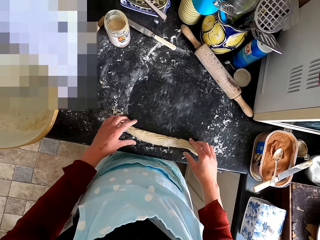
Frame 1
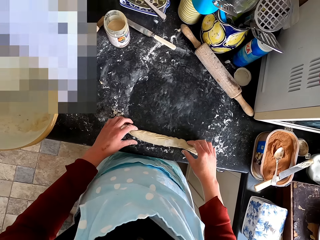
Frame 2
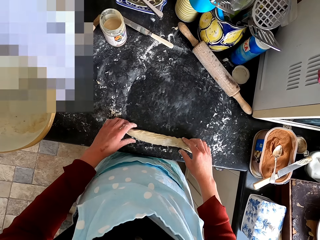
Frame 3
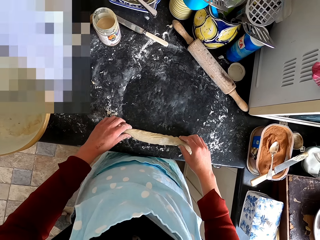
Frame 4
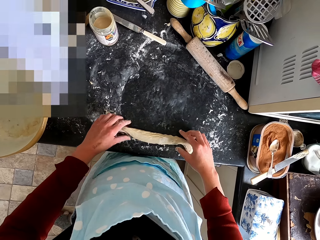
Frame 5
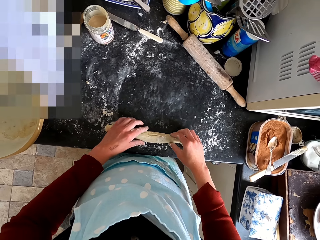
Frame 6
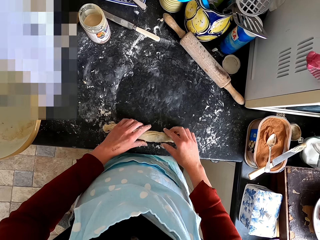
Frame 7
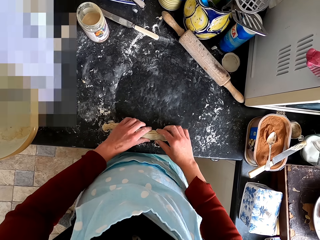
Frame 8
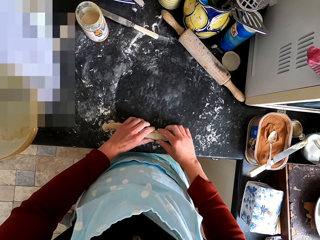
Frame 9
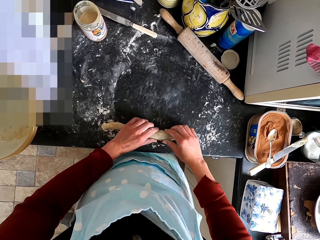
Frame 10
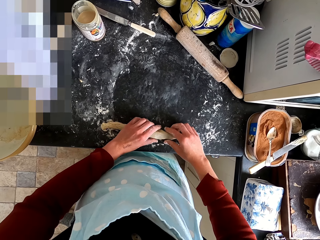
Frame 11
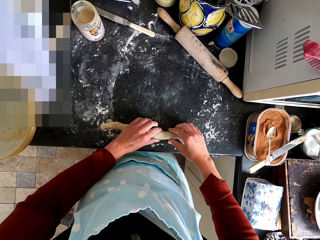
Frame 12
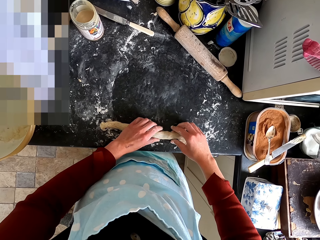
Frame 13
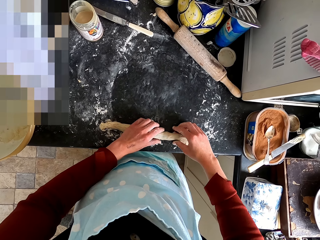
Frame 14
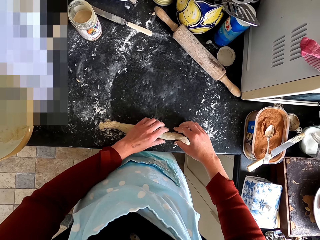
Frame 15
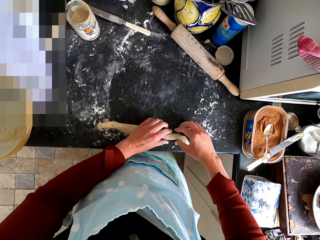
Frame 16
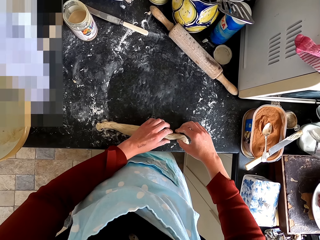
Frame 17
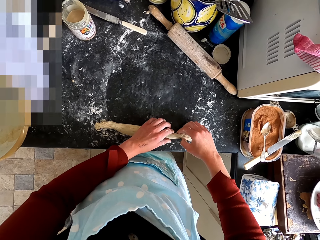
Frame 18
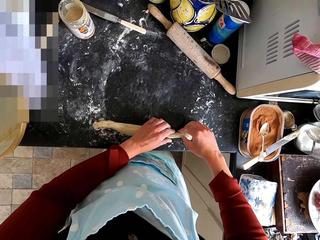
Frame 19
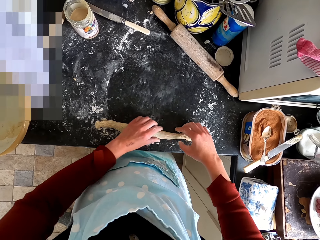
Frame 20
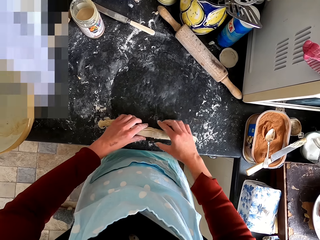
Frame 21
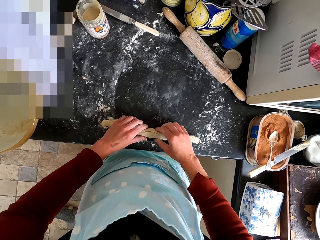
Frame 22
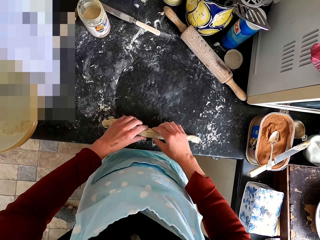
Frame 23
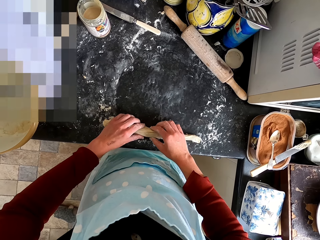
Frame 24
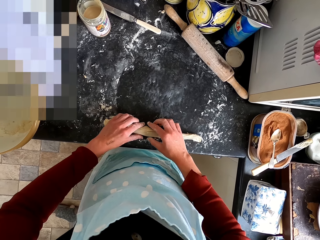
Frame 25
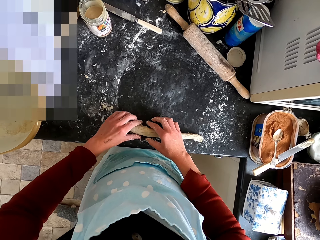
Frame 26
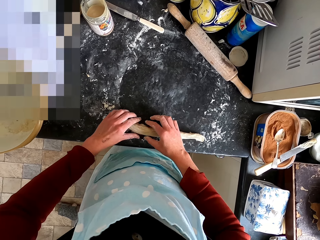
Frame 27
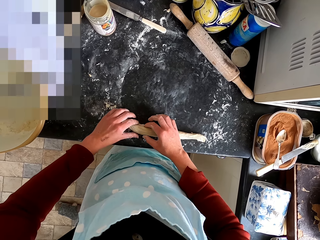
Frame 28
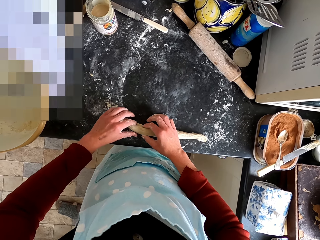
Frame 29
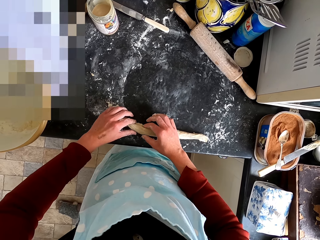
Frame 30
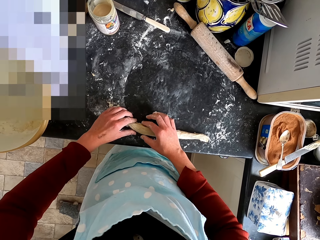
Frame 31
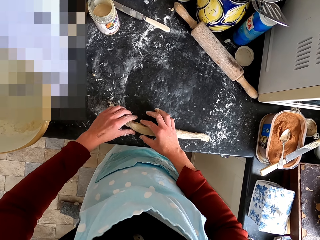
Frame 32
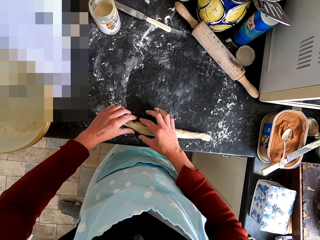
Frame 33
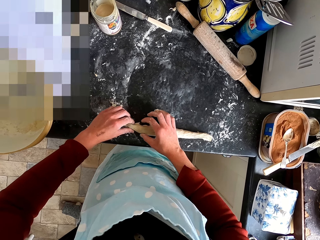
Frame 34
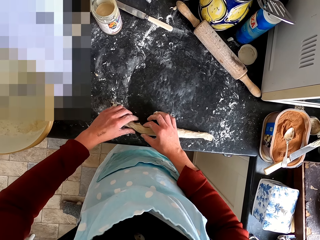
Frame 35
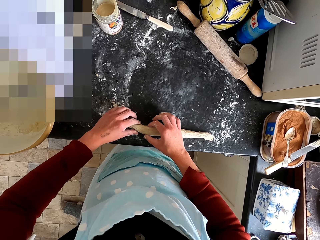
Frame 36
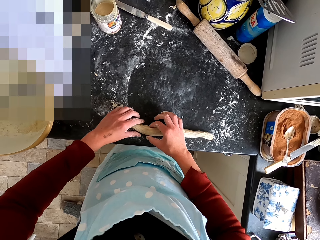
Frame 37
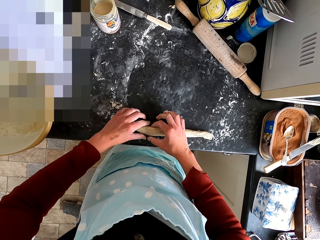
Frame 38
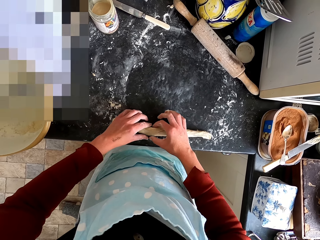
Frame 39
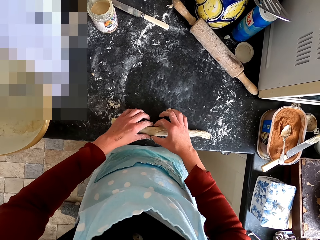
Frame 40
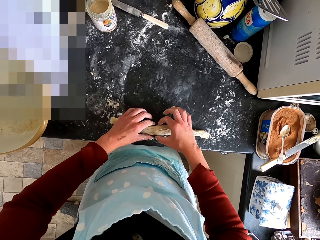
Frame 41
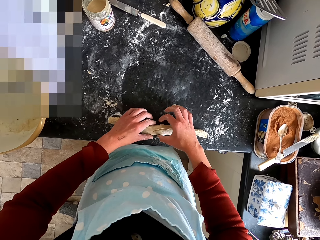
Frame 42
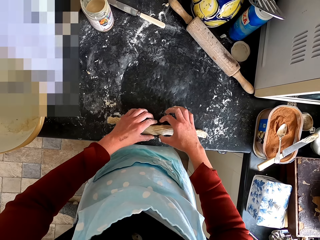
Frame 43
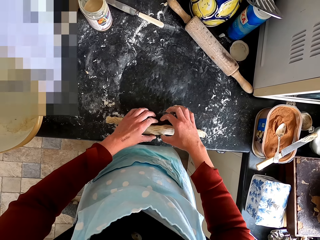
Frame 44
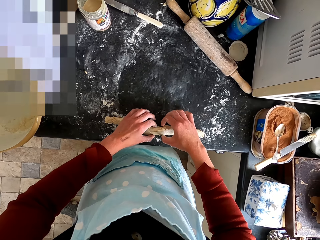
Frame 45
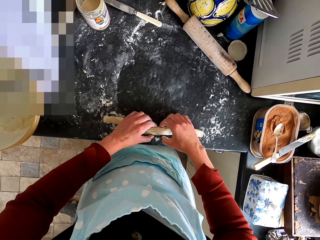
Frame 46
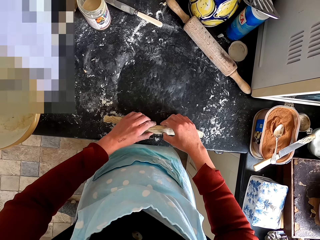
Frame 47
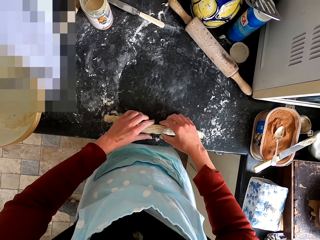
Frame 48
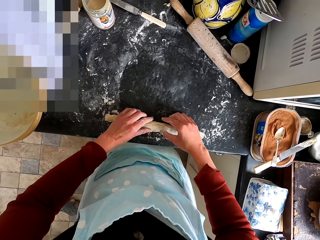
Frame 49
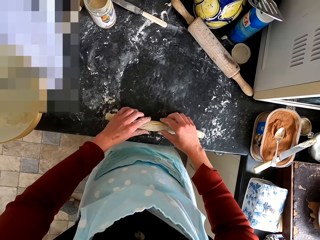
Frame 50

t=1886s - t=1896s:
The camera wearer shapes the dough.

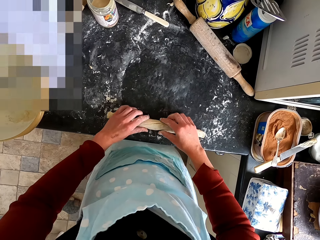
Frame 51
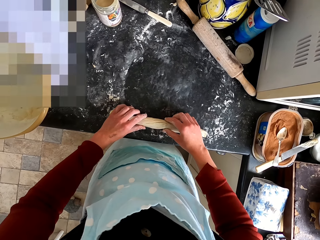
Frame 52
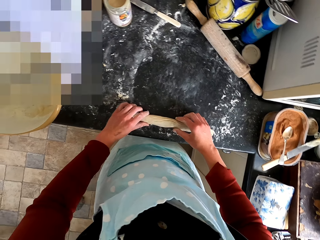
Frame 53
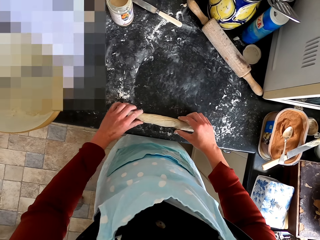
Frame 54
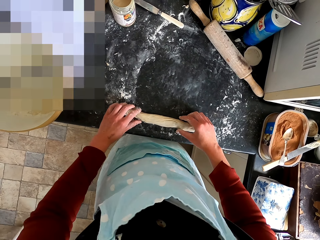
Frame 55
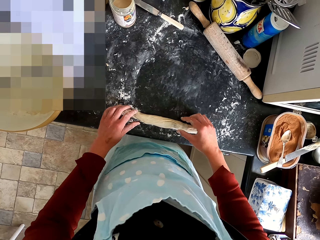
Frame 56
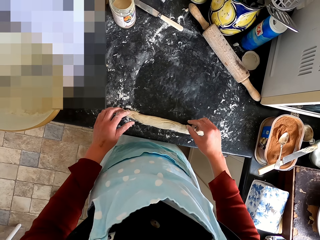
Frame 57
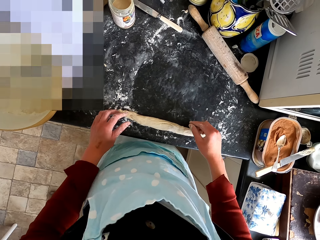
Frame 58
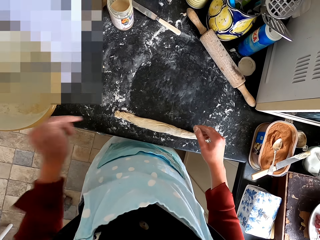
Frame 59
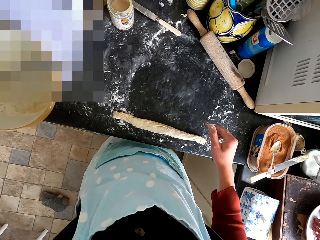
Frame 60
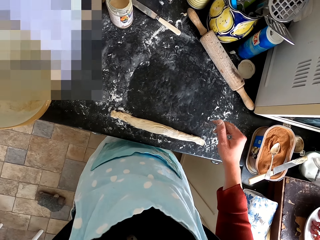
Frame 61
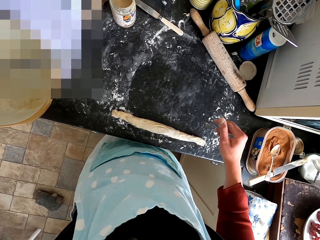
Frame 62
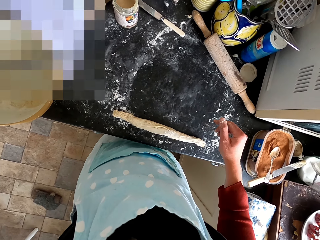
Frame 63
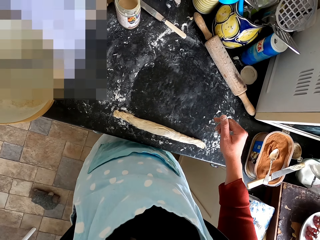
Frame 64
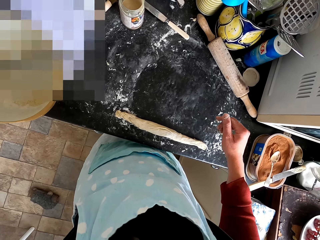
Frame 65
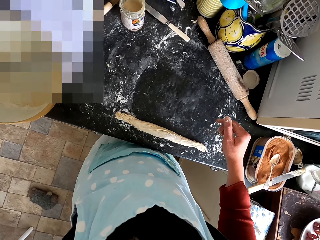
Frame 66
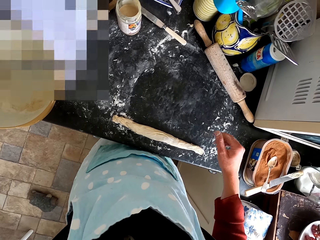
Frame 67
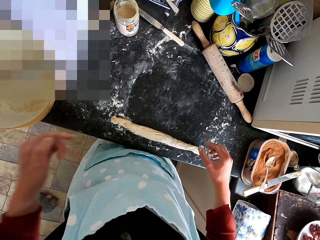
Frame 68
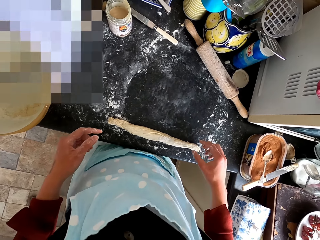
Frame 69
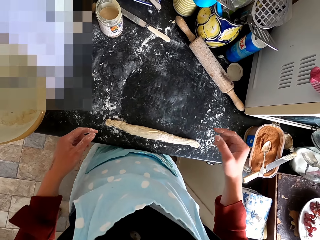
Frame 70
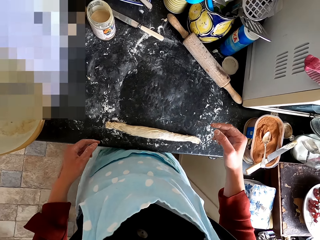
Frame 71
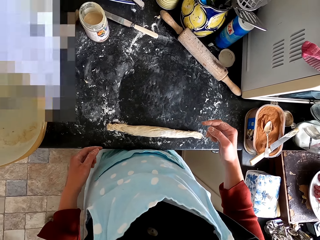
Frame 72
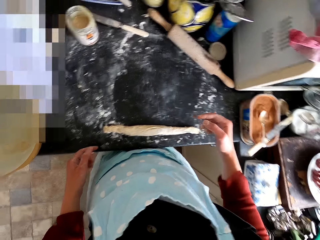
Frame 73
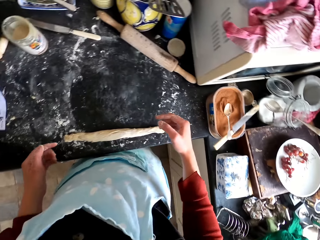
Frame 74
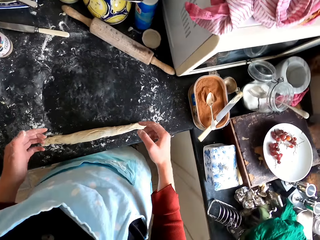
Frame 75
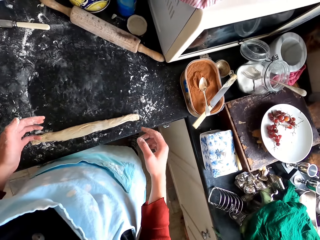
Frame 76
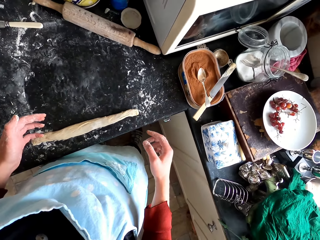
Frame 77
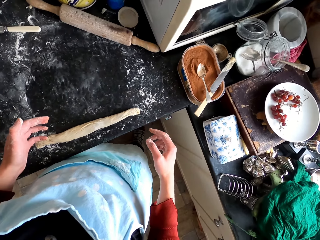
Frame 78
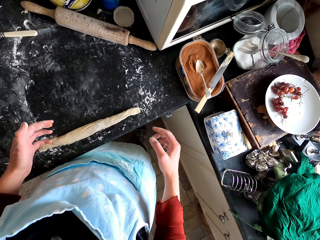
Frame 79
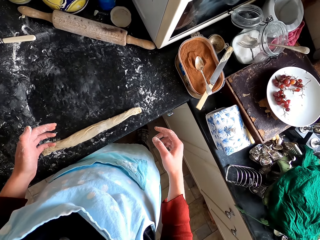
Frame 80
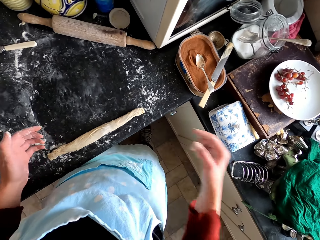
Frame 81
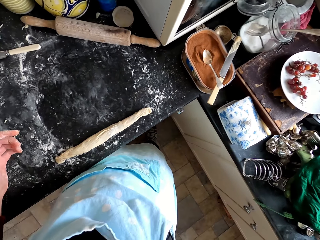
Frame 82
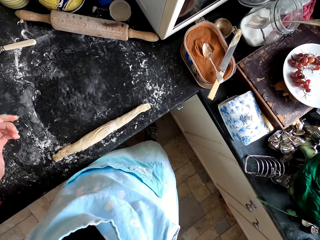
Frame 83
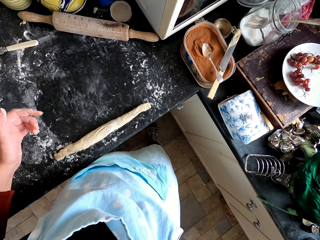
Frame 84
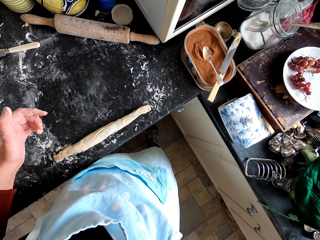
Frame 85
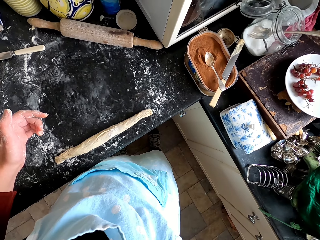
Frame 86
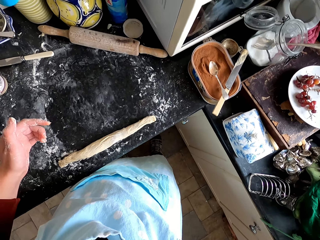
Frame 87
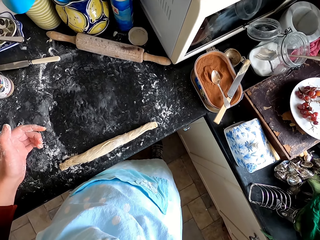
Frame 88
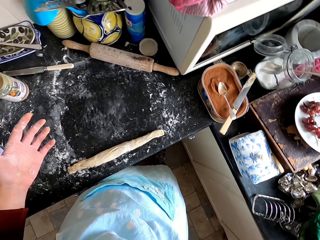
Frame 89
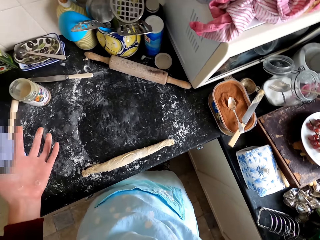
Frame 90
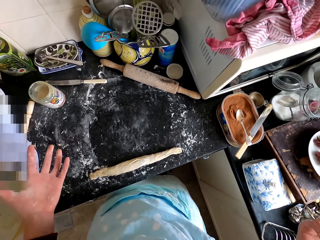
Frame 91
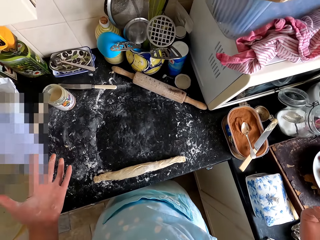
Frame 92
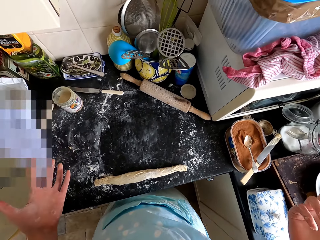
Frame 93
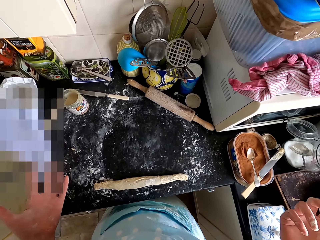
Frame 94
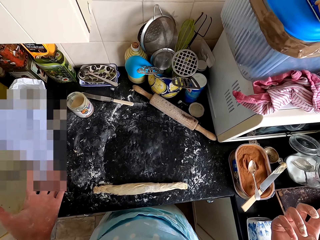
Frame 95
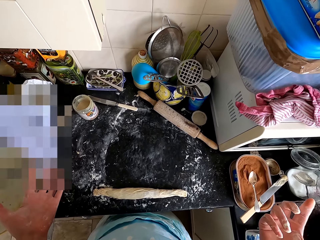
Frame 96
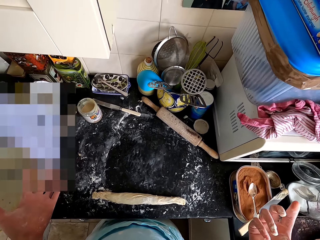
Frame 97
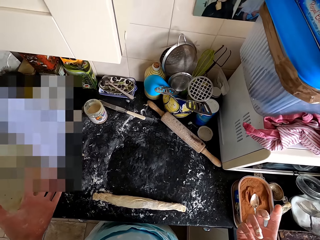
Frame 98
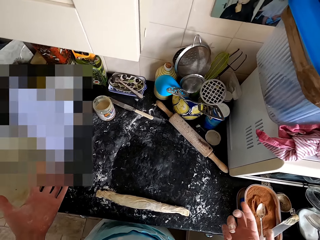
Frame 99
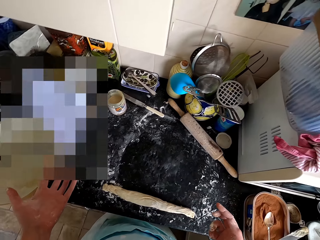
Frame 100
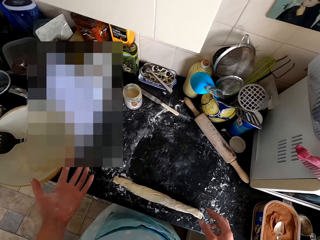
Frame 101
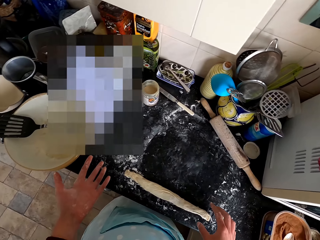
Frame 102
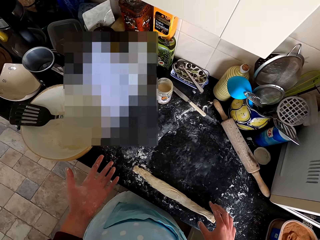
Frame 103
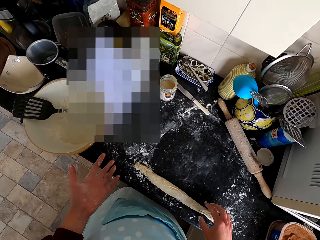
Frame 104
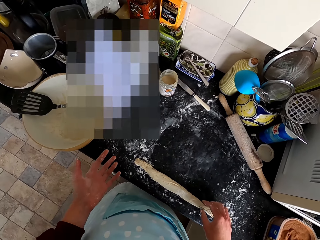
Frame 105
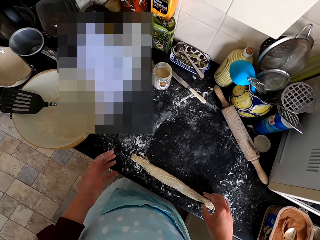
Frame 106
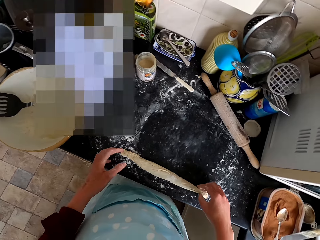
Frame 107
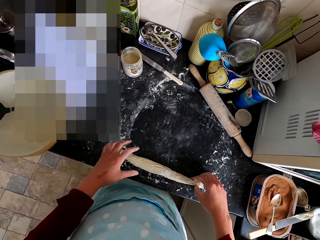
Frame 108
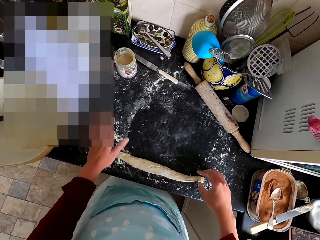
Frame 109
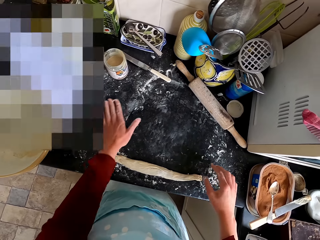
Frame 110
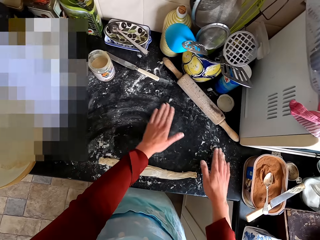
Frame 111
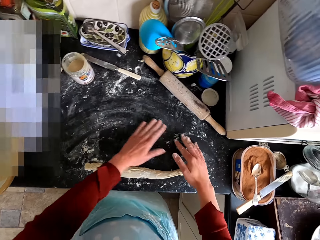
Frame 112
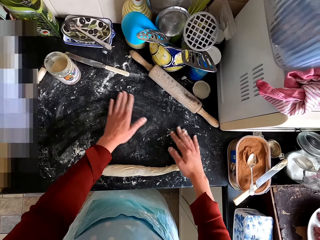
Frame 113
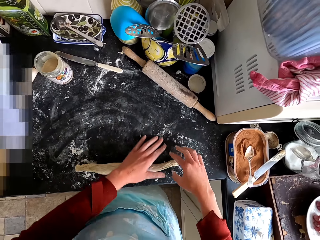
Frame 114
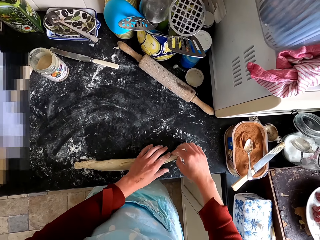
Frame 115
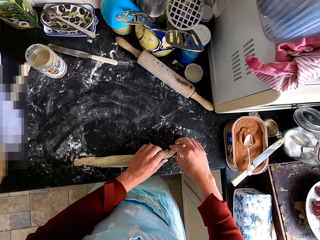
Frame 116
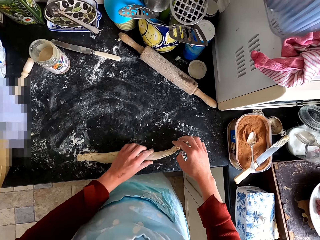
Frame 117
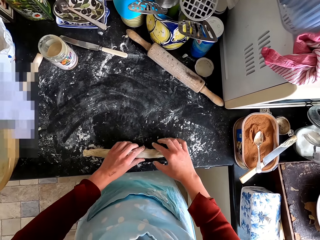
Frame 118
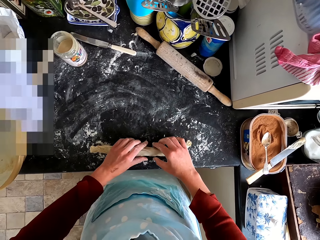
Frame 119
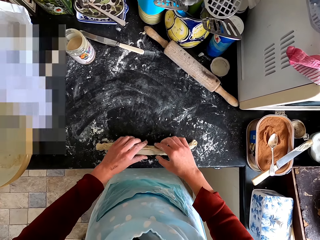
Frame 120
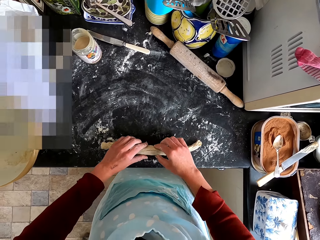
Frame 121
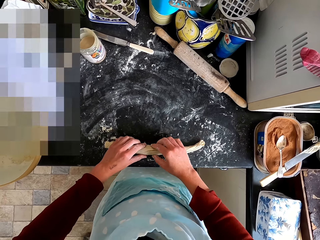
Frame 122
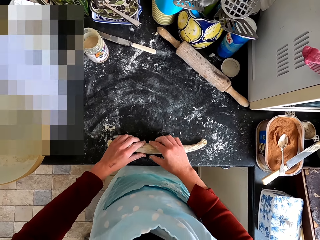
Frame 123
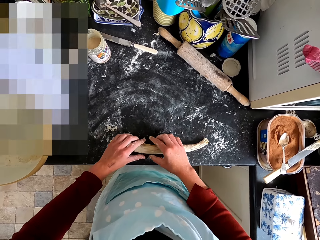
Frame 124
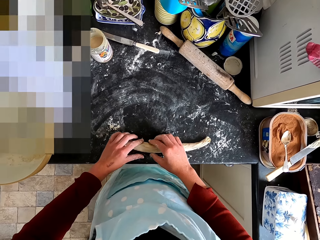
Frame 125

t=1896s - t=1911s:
The camera wearer moves her hand. She looks around. She rubs her hands on the flour on the counter top. She shapes the dough.
